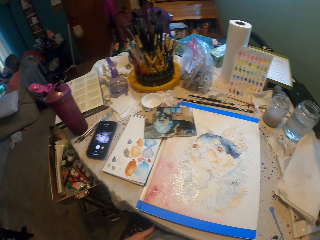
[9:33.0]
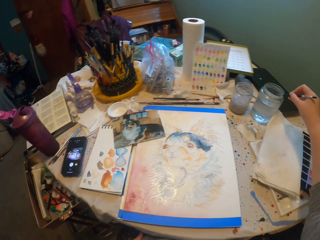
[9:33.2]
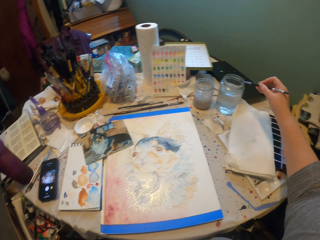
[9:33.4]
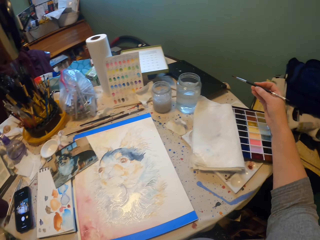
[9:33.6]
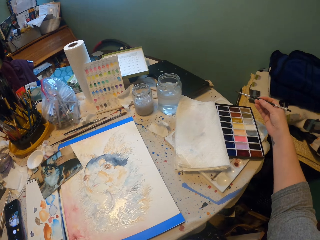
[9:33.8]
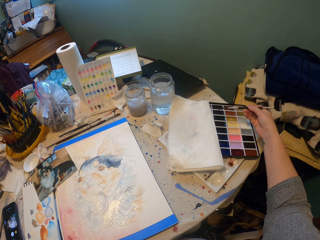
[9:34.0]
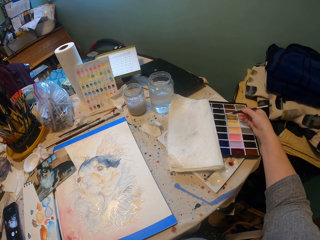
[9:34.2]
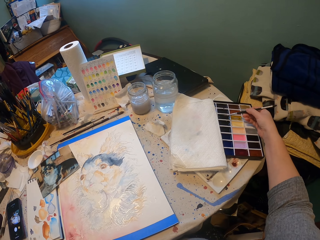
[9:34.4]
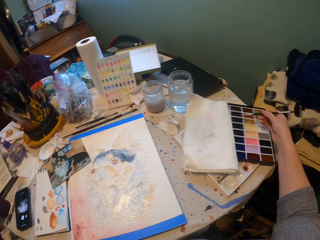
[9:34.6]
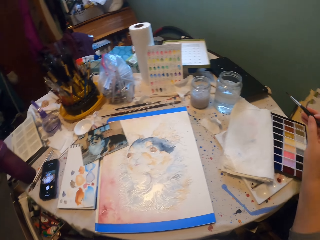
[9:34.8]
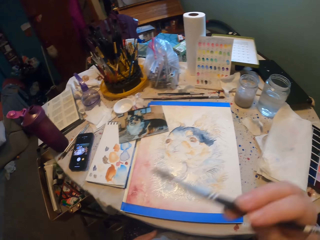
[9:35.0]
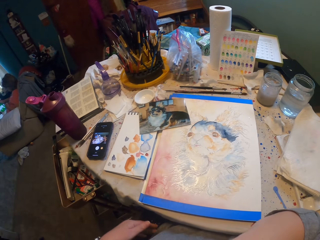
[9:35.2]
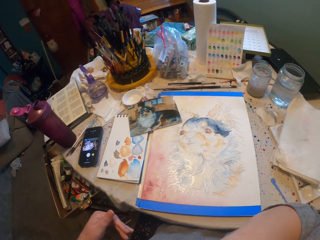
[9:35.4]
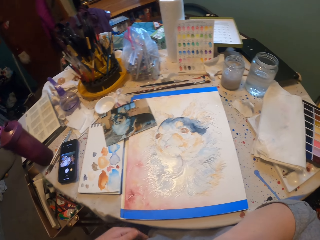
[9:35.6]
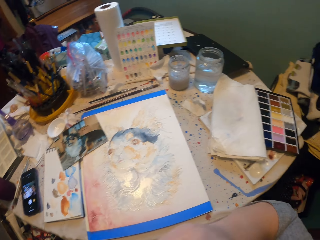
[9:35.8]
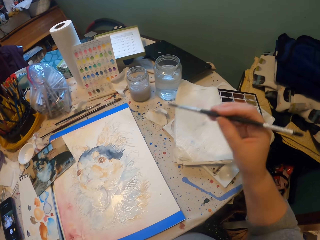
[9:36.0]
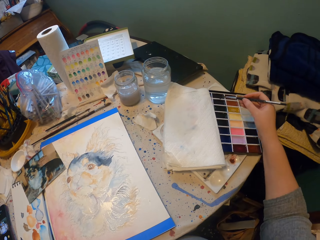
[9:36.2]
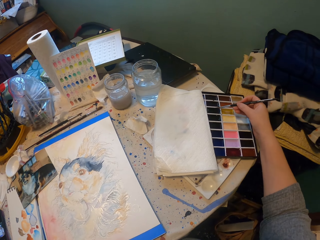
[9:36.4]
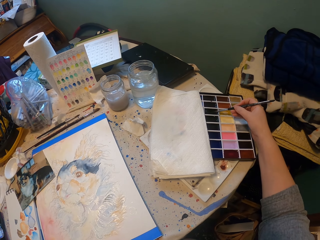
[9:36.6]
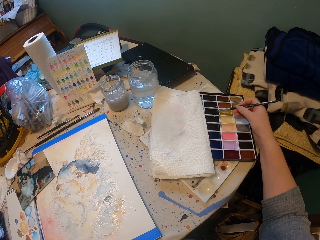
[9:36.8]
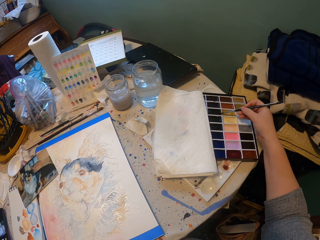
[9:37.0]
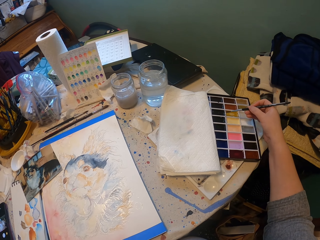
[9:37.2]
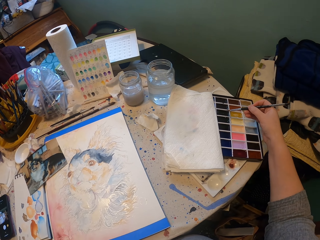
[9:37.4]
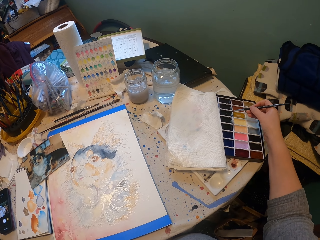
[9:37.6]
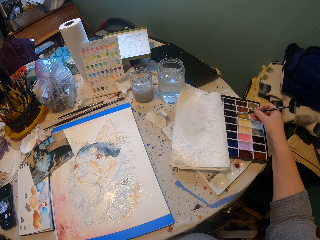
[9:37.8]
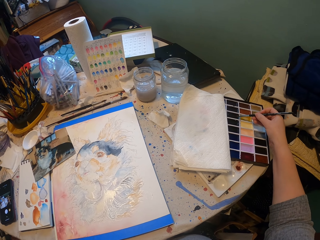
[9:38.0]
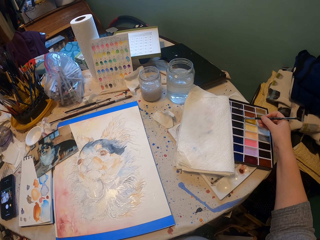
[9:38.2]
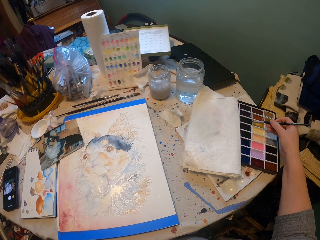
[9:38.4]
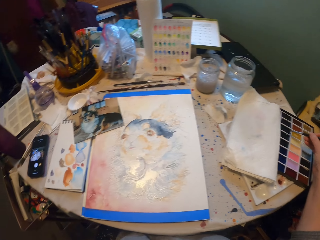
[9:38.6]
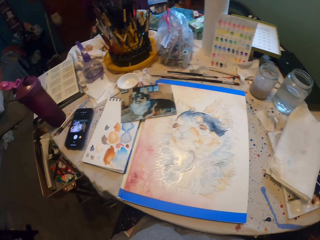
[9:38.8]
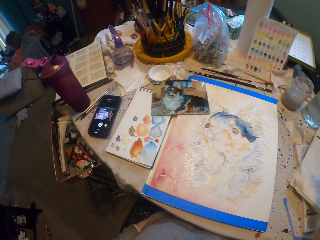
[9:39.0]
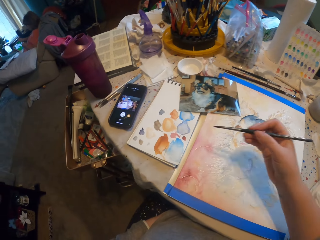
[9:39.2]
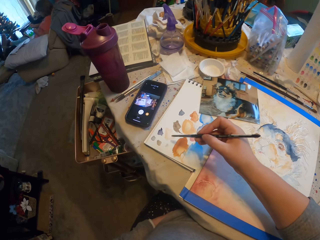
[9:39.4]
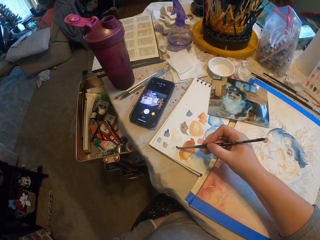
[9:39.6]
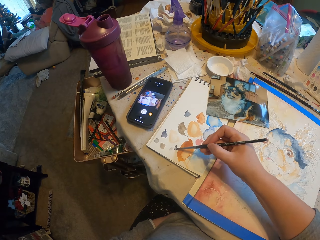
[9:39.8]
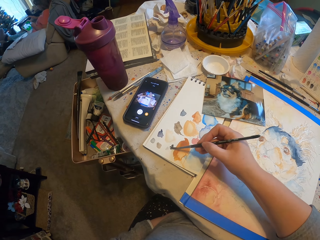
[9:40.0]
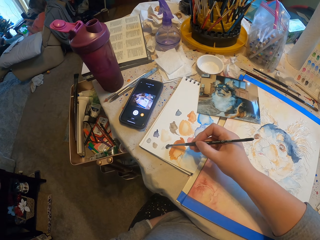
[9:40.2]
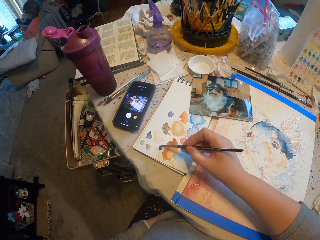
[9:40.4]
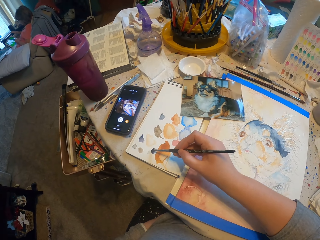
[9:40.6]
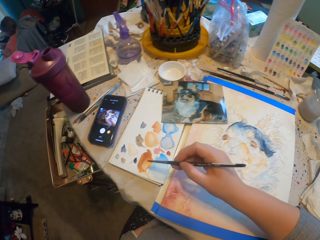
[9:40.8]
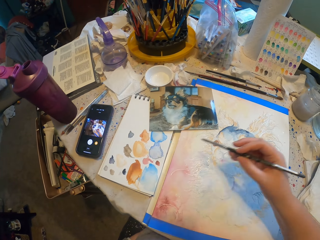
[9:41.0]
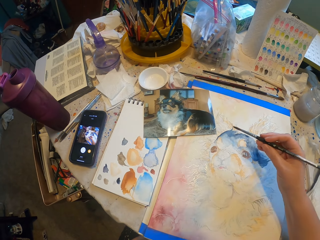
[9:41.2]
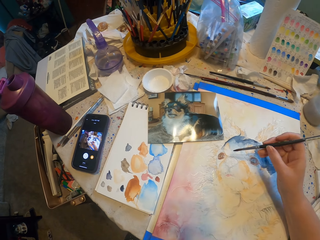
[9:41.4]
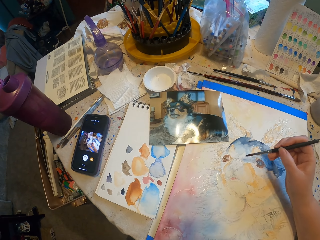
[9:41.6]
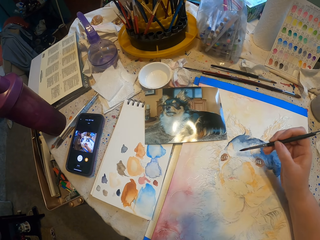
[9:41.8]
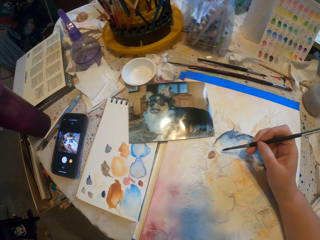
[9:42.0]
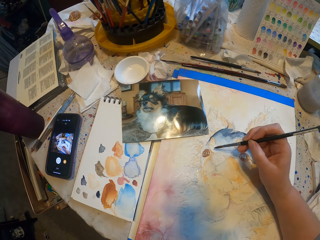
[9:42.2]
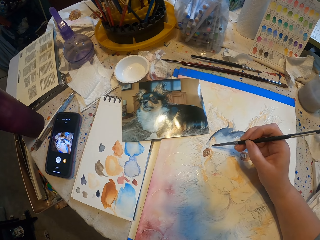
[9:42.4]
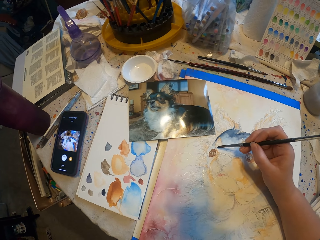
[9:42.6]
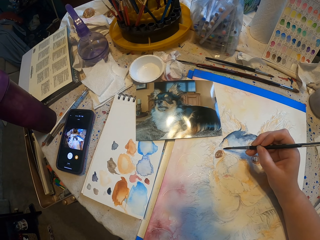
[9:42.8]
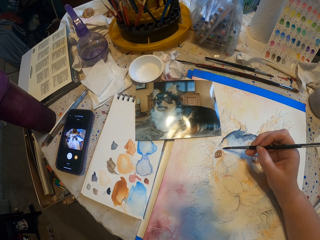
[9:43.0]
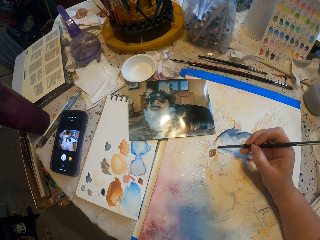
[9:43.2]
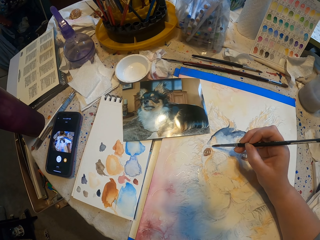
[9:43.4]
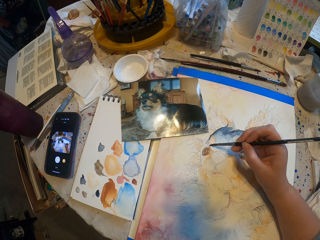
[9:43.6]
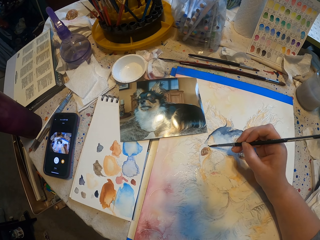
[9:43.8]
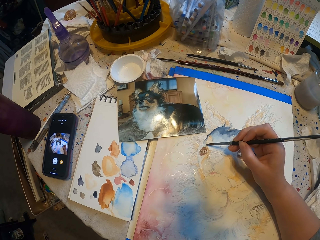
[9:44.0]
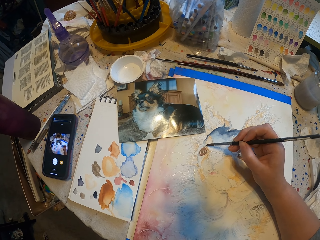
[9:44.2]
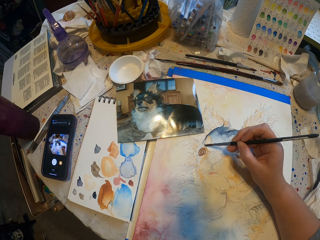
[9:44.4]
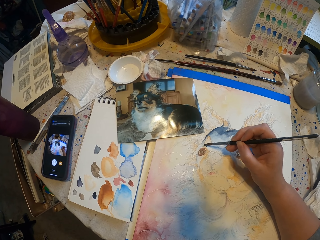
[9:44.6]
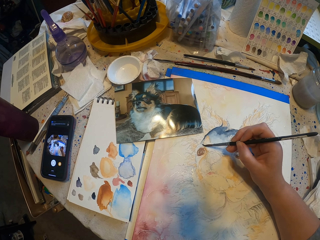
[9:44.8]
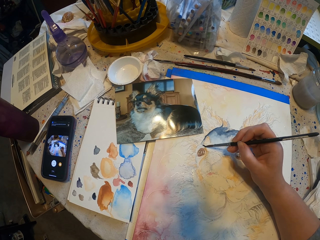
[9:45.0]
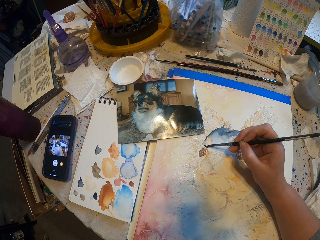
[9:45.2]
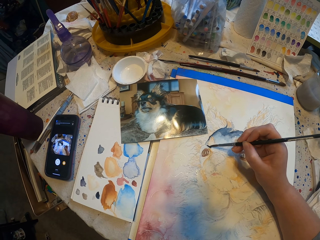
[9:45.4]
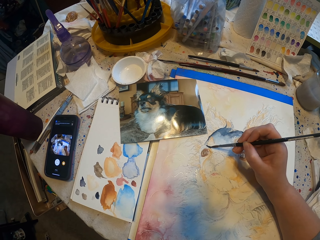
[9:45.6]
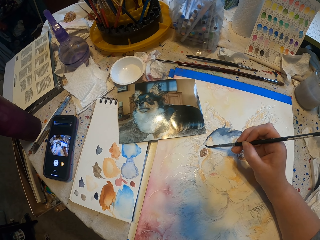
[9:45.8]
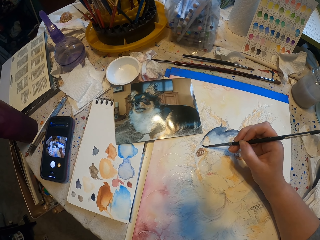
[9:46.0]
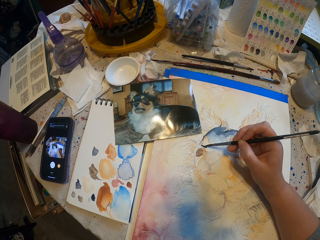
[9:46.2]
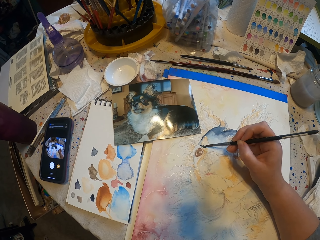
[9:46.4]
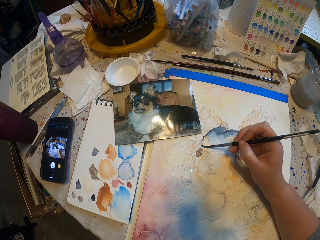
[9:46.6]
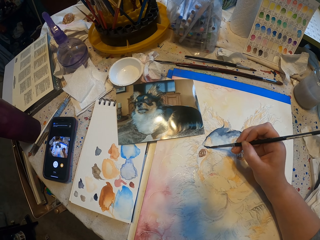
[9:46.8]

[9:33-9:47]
The camera wearer picks the color from the palette with a brush. They draw. They mix the color on the board. They paint a picture.

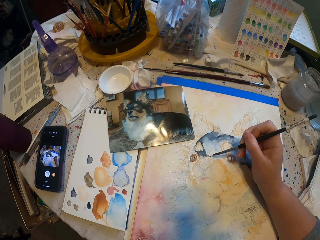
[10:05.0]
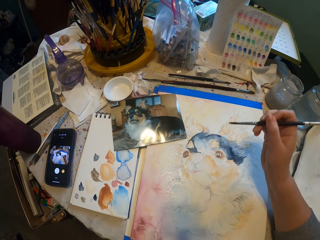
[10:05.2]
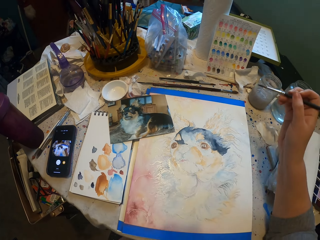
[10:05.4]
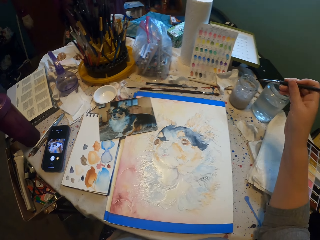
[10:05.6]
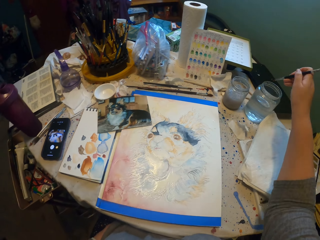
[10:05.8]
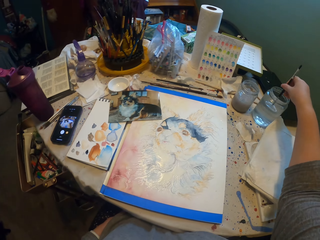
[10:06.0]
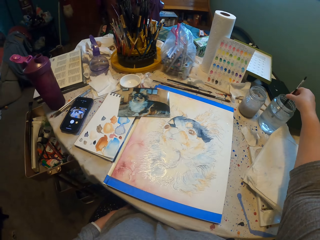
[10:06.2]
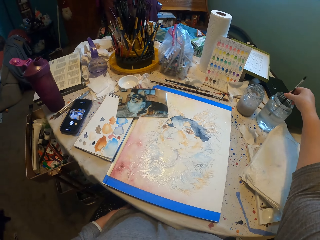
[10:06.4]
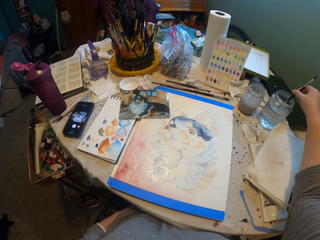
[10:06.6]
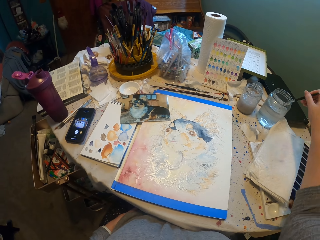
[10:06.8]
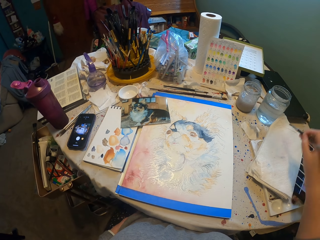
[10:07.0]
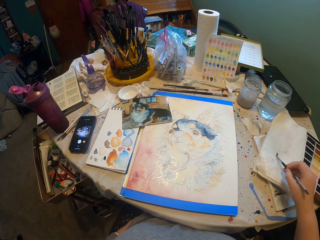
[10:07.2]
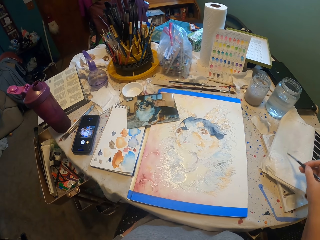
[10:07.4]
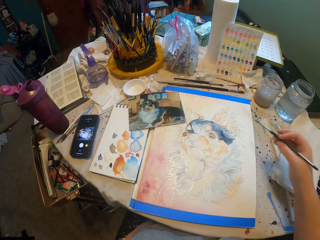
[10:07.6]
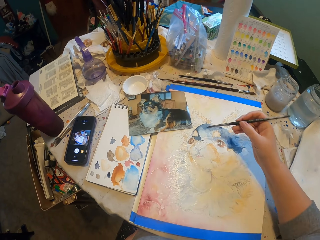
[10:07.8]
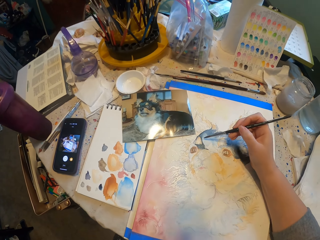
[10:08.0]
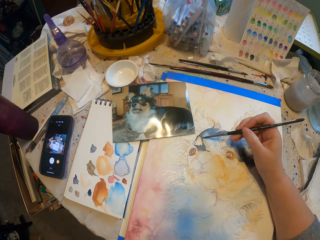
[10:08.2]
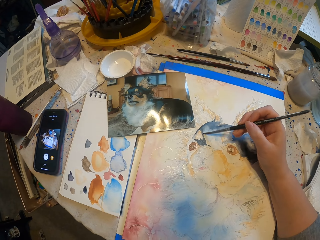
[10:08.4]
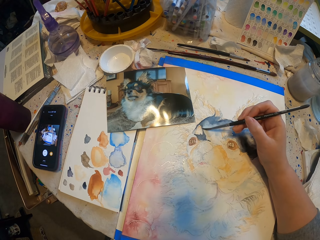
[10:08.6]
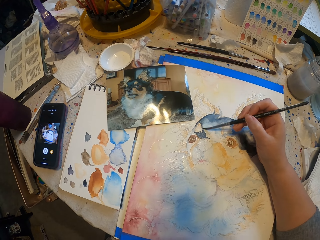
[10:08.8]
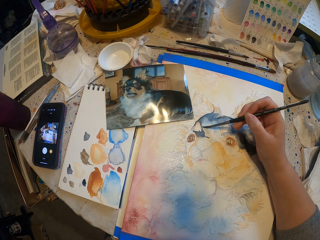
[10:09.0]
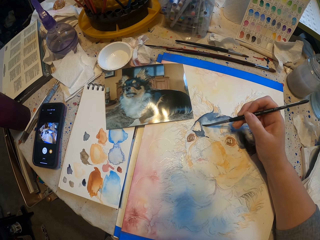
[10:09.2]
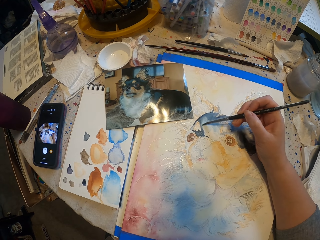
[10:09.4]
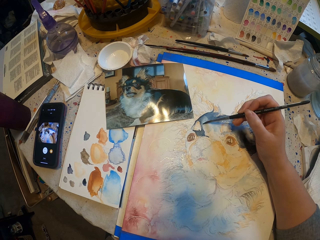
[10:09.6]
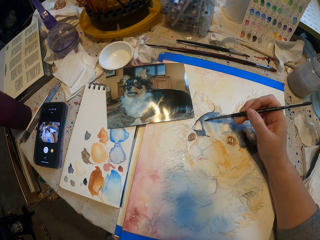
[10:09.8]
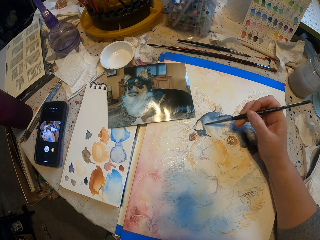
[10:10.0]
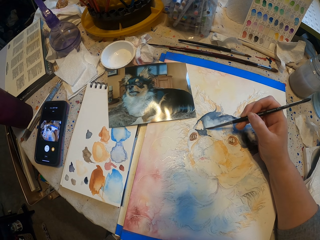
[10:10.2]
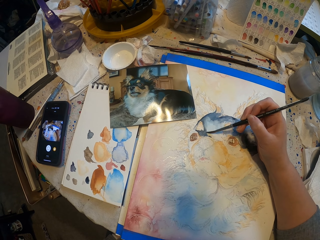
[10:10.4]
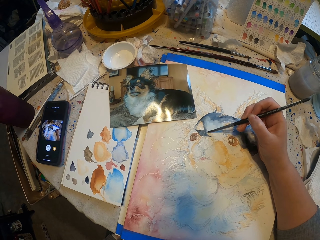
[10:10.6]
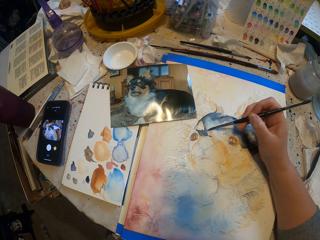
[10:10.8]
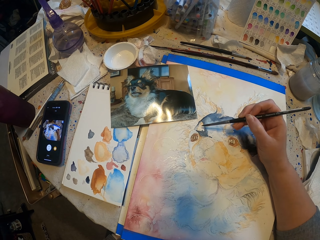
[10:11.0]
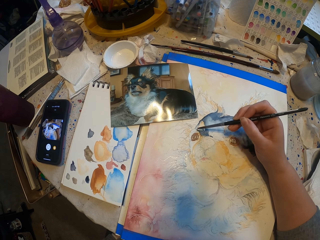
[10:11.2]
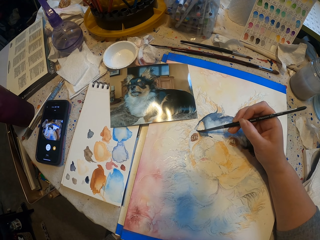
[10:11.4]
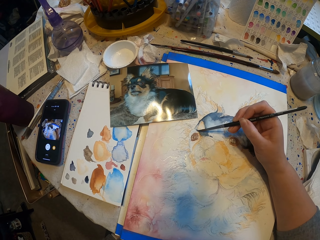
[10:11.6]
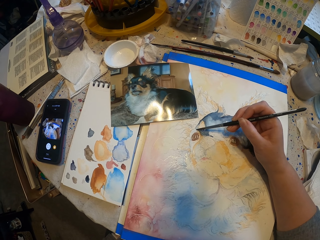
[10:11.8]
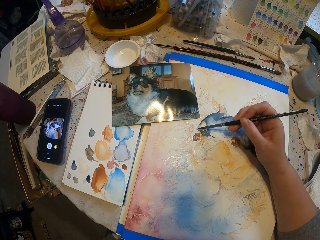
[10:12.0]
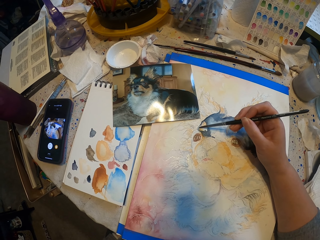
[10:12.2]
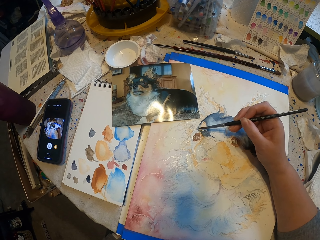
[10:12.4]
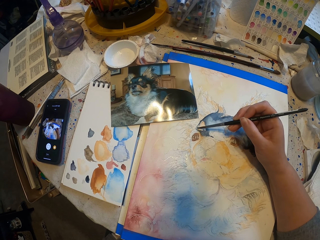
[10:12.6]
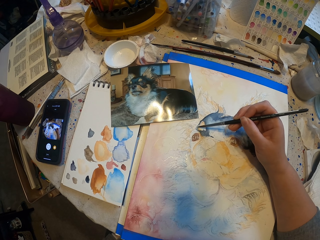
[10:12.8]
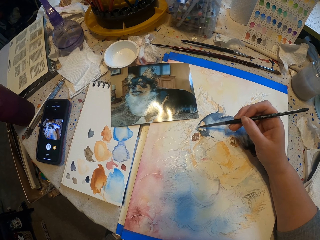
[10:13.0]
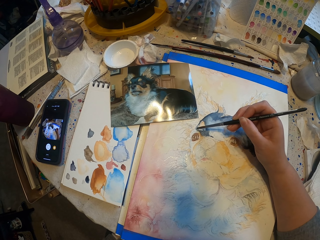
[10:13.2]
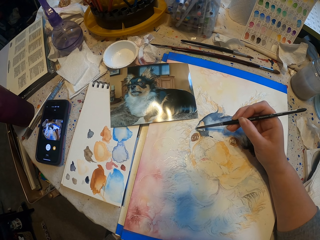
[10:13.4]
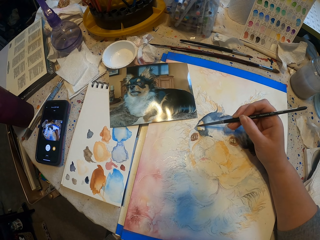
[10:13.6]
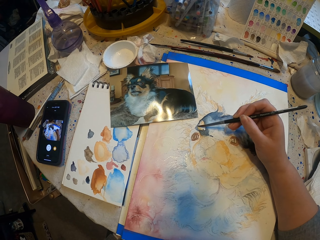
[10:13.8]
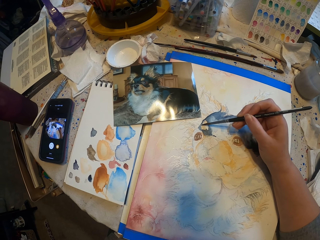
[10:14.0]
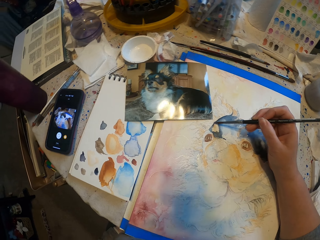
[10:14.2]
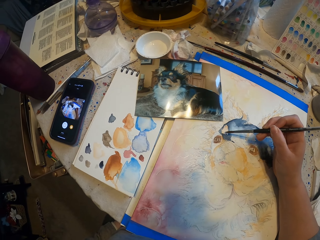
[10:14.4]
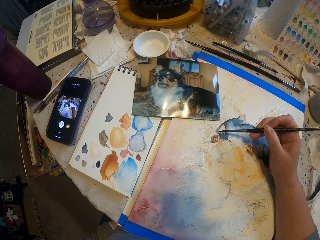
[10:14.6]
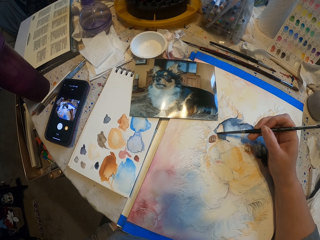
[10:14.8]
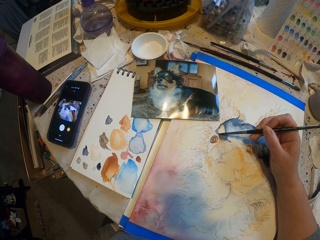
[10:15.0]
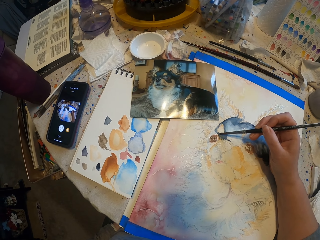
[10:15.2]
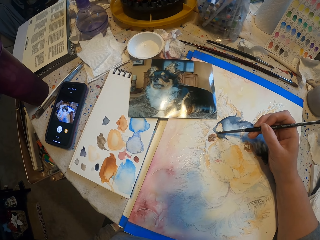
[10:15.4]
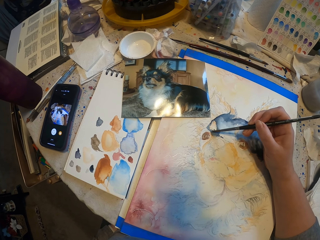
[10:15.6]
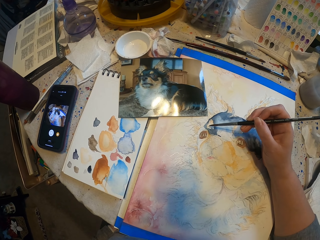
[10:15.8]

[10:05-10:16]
The camera wearer dips the brush in the water. They dry the excess water with a tissue. They paint a picture.
